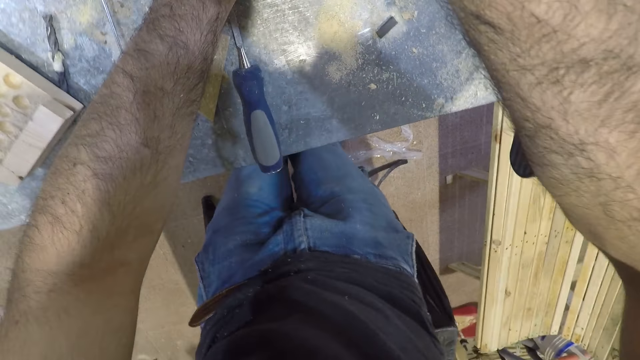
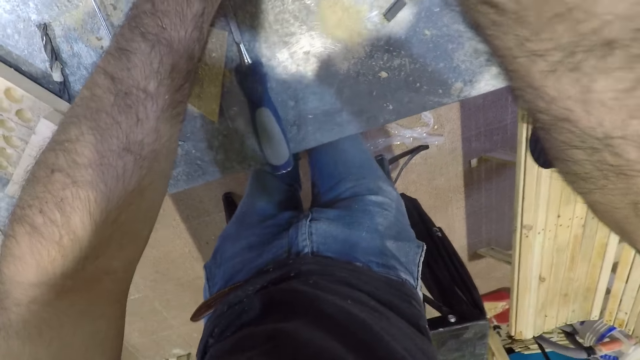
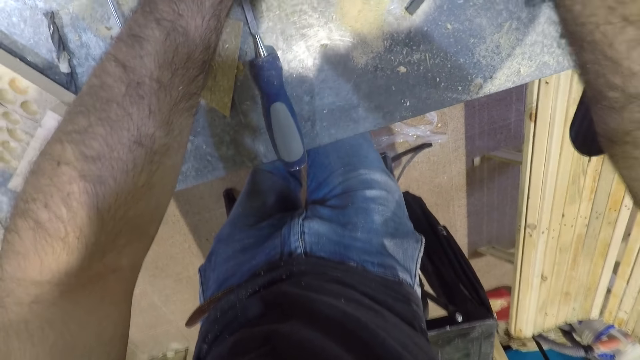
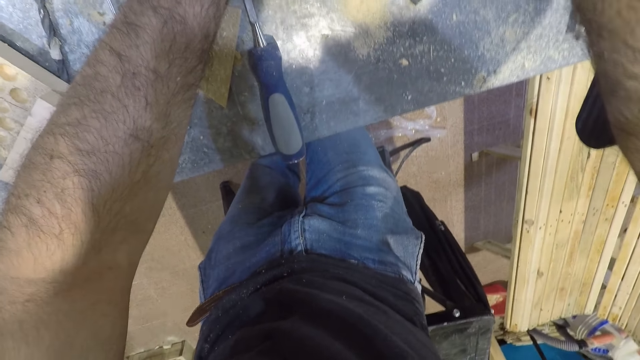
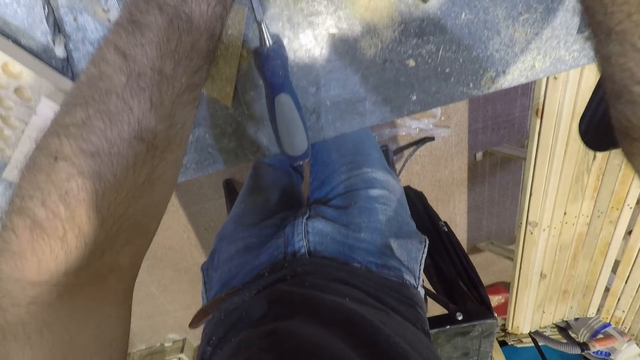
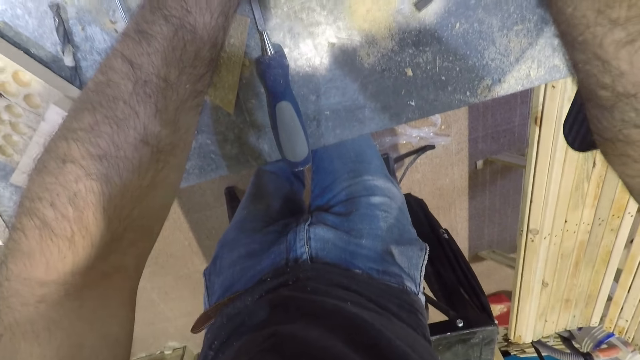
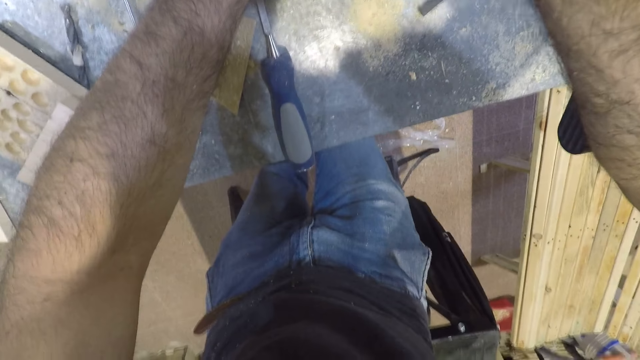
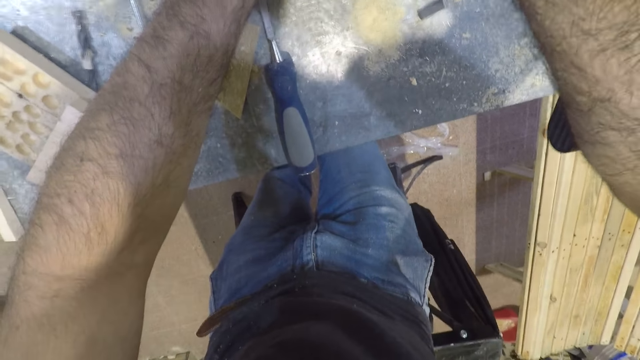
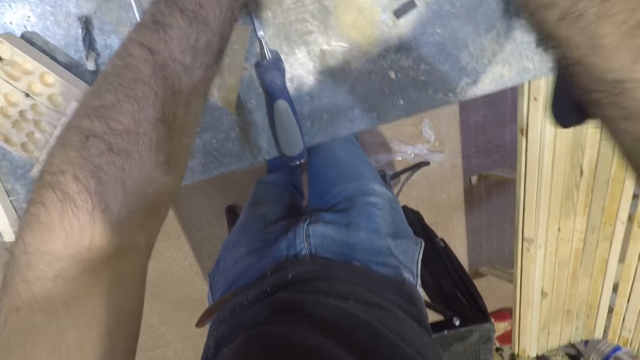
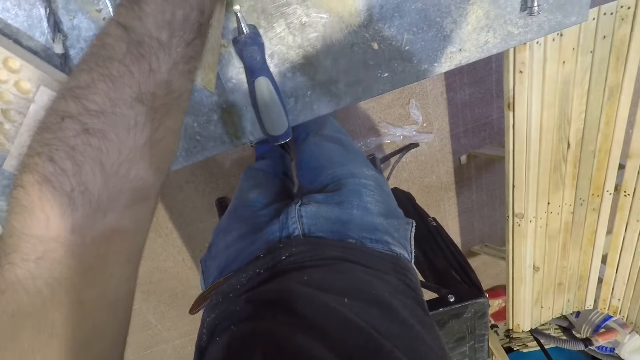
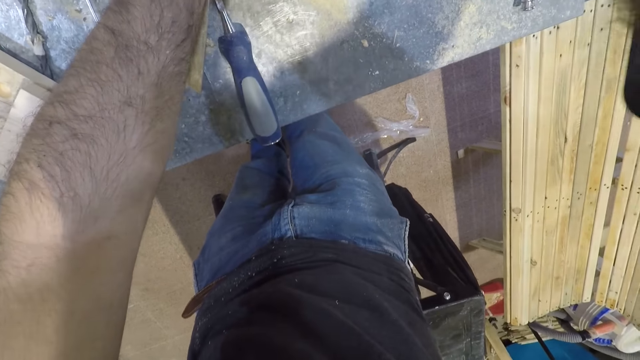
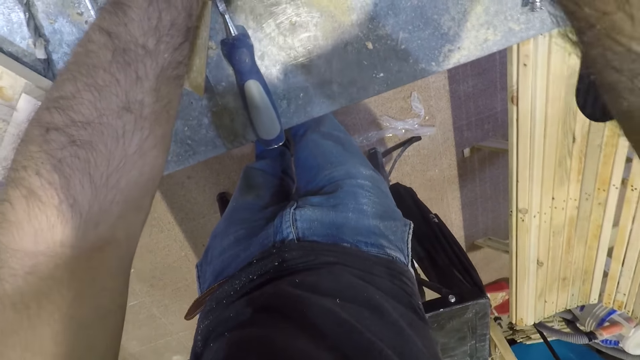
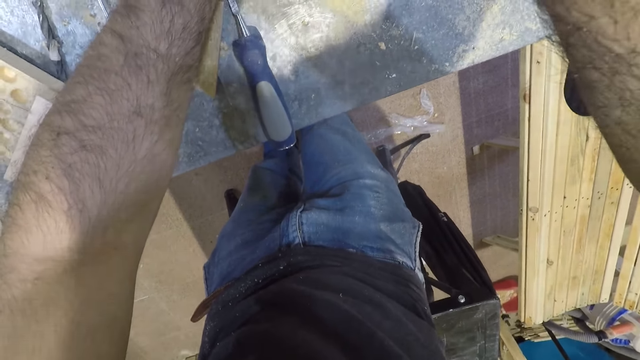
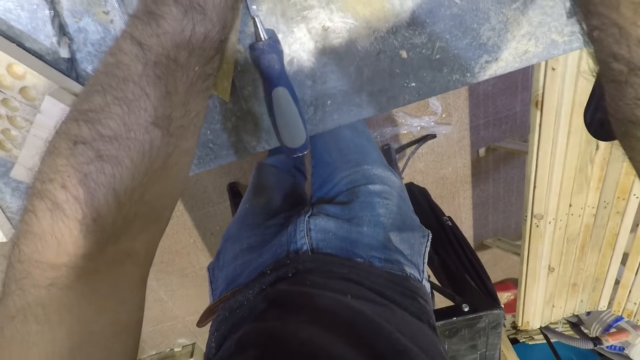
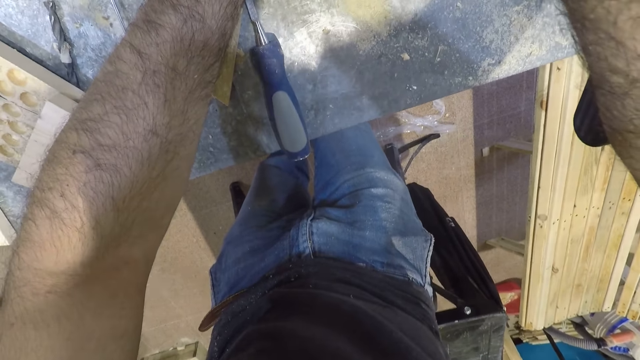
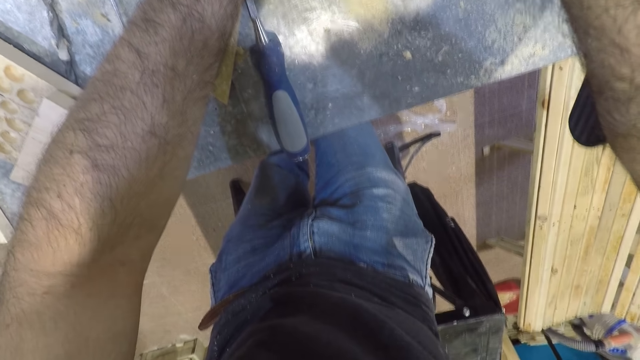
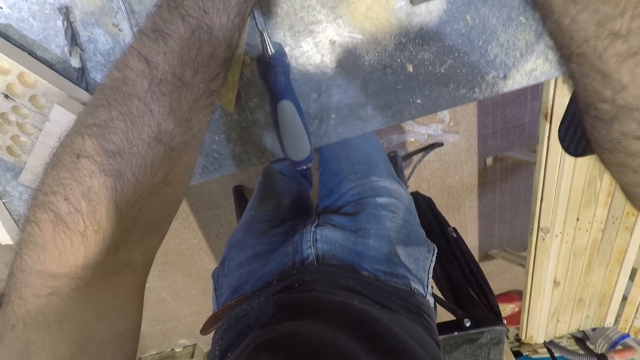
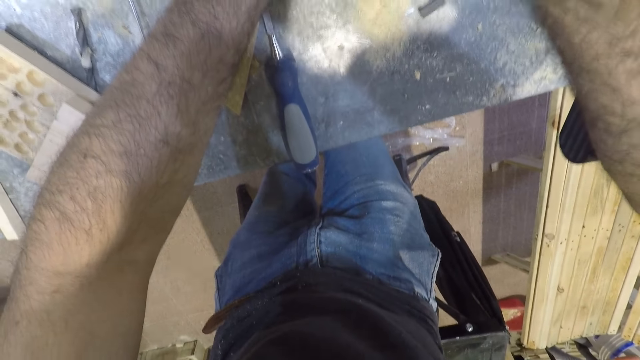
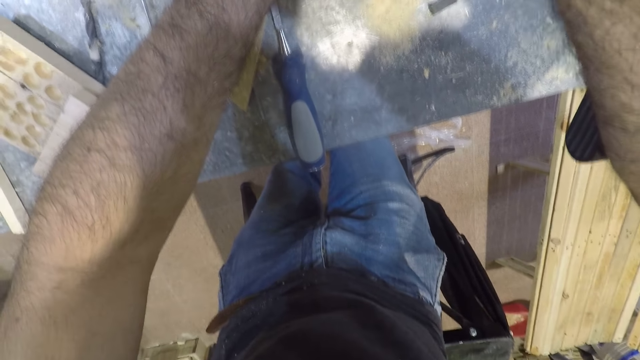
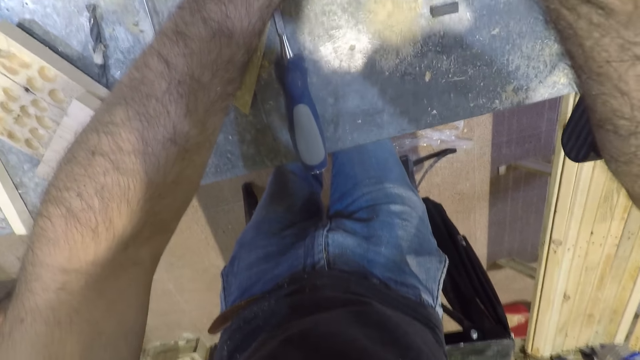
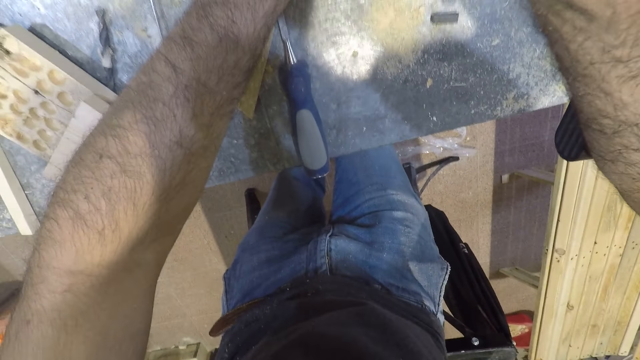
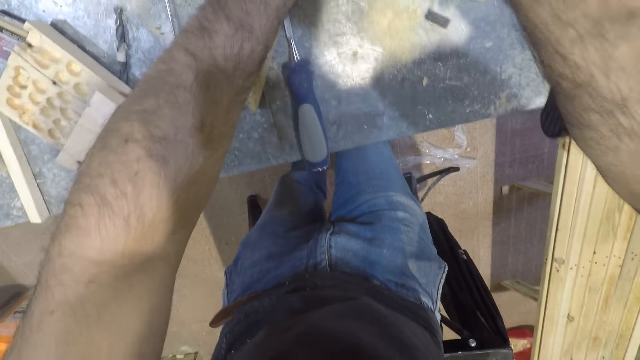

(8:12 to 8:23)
The camera wearer presses down the operating handle of the machine with his forearm.

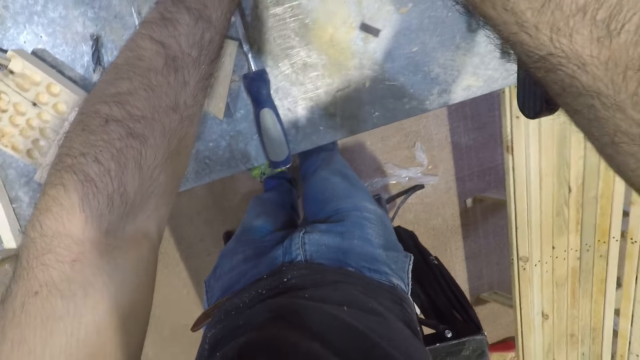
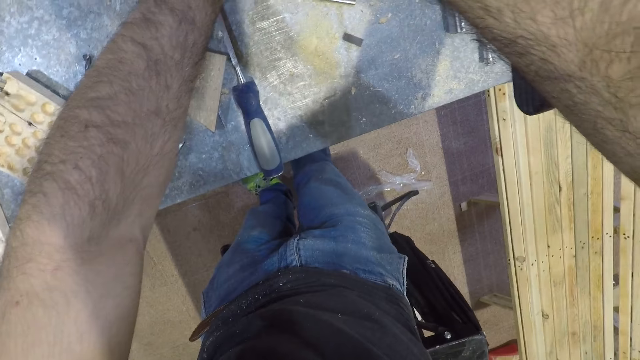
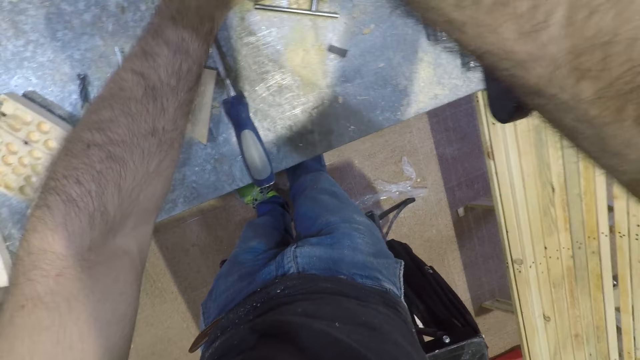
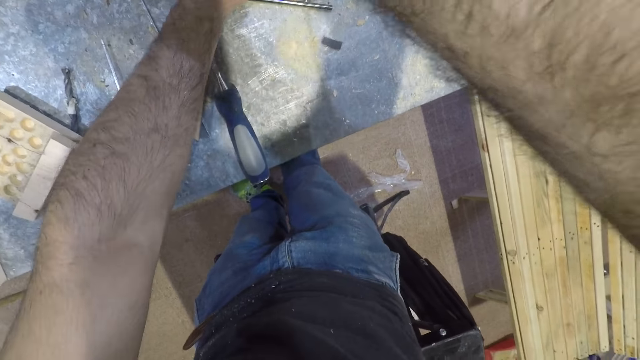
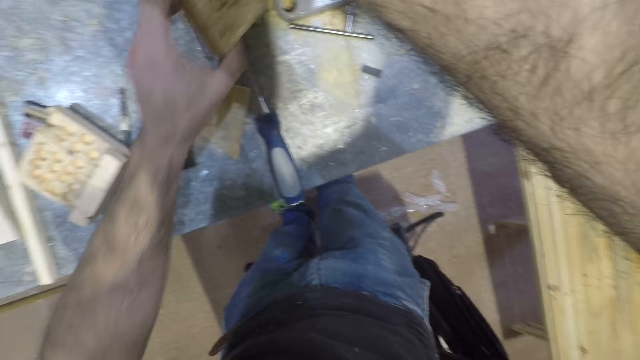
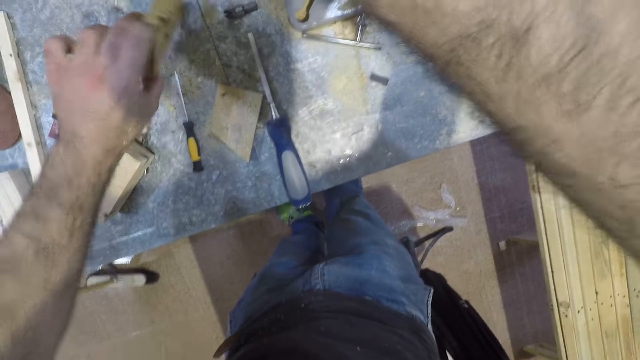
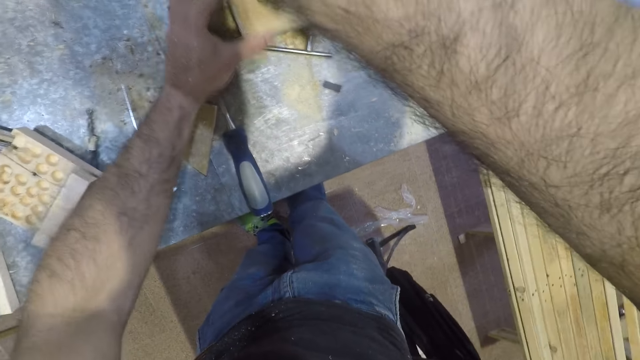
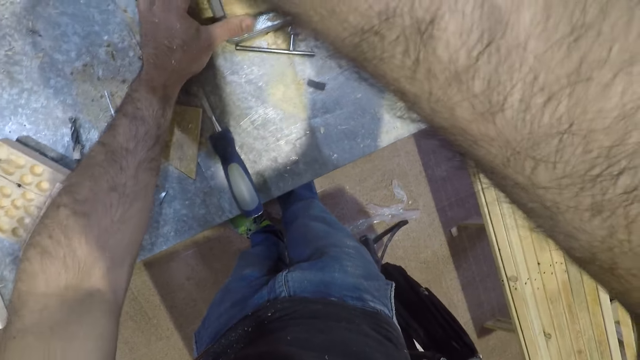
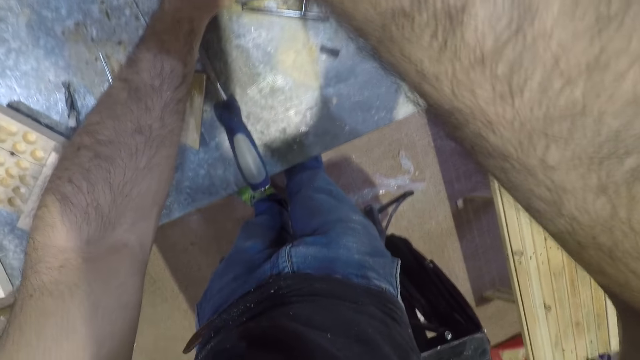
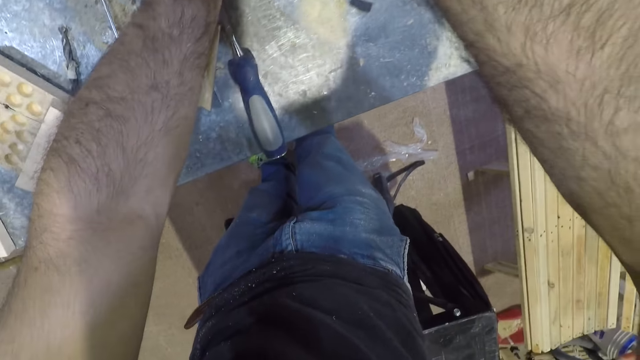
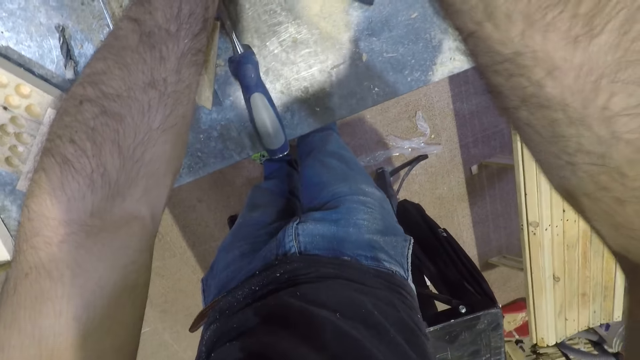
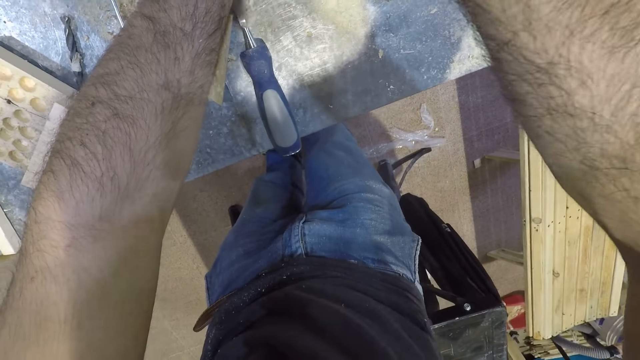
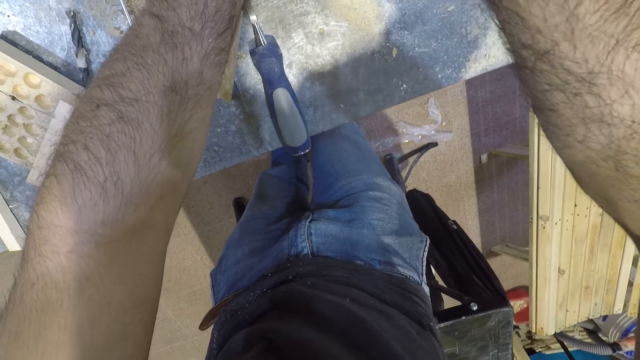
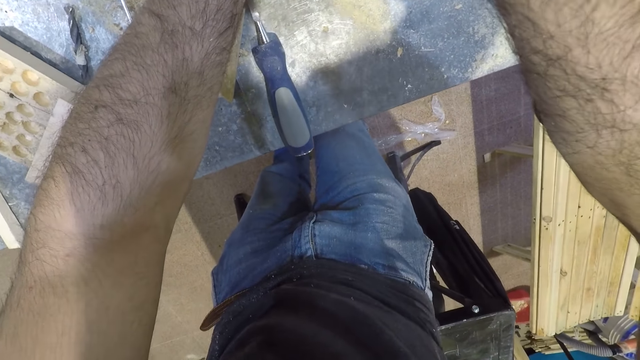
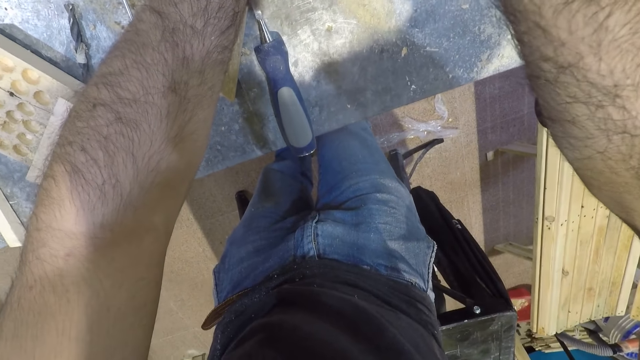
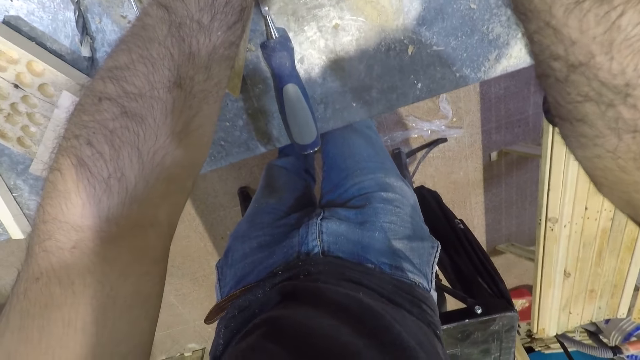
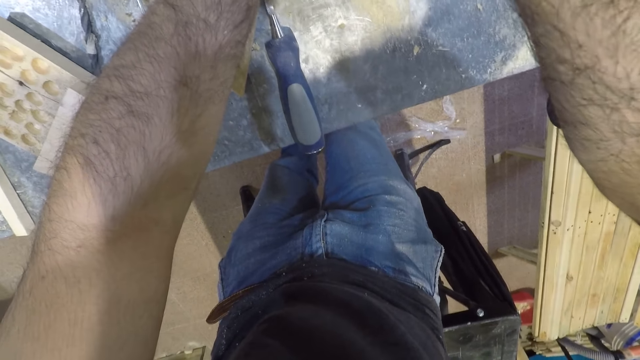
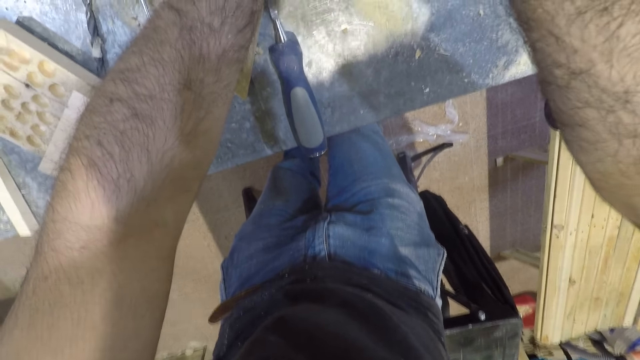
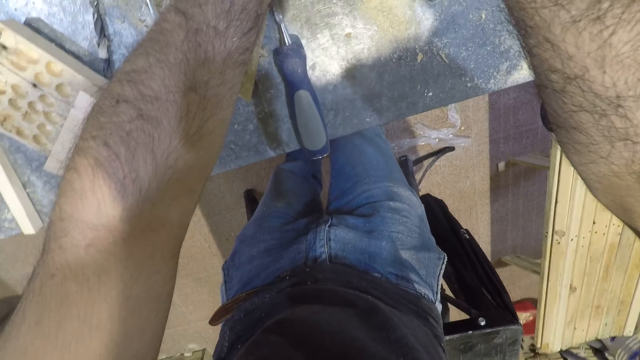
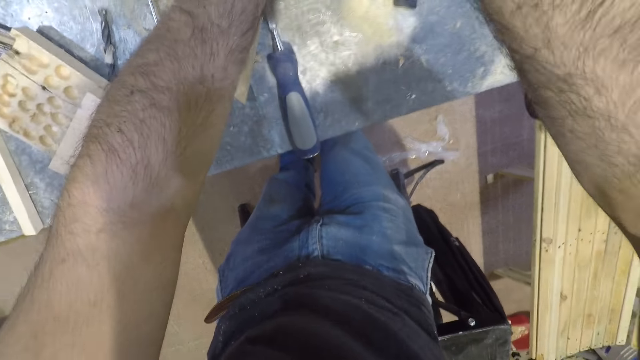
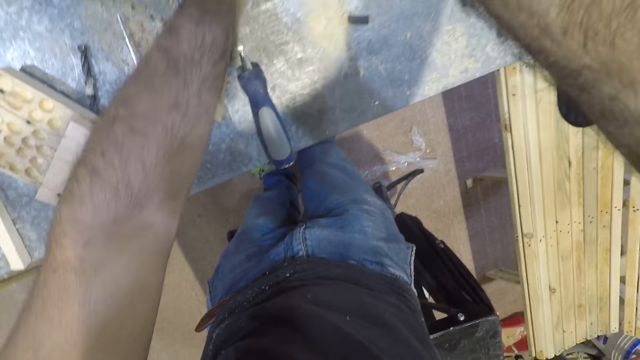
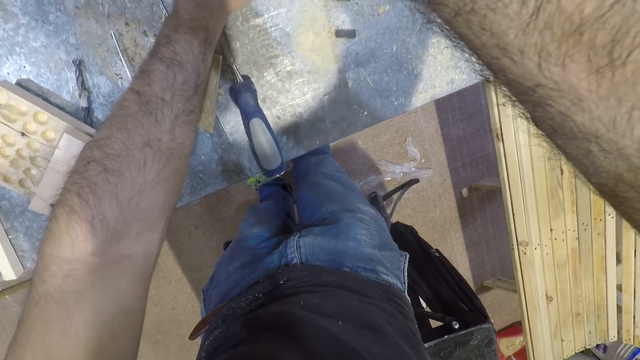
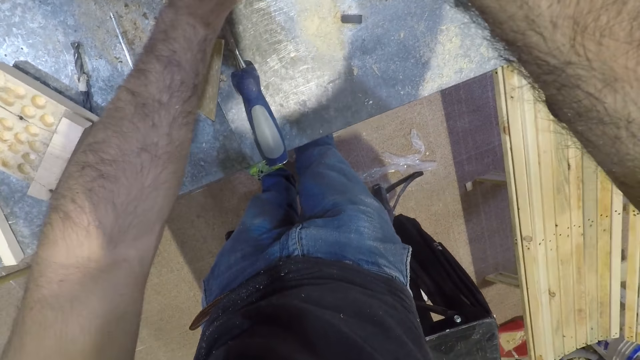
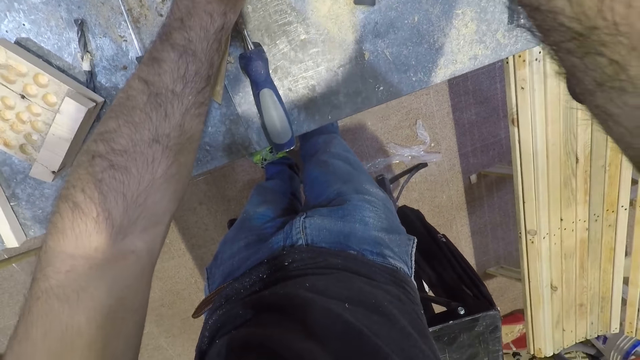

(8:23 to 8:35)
The camera wearer hits the piece of wood on the table. He places the piece of wood under the mortising machine. He drills the wood with a bench drill. He presses down the operating handle of the machine with his forearm.
